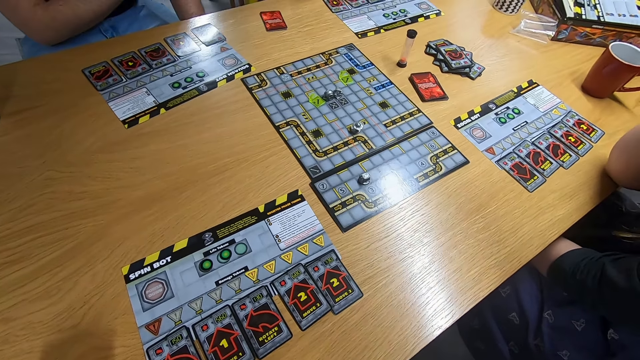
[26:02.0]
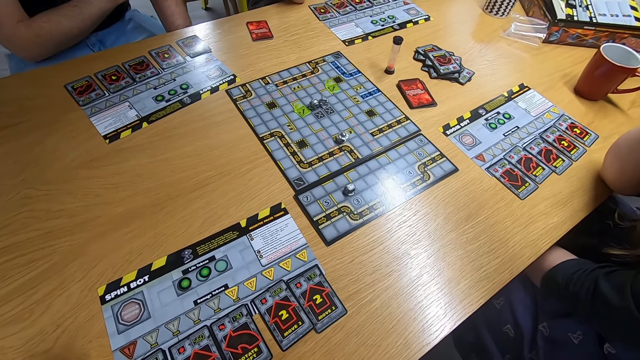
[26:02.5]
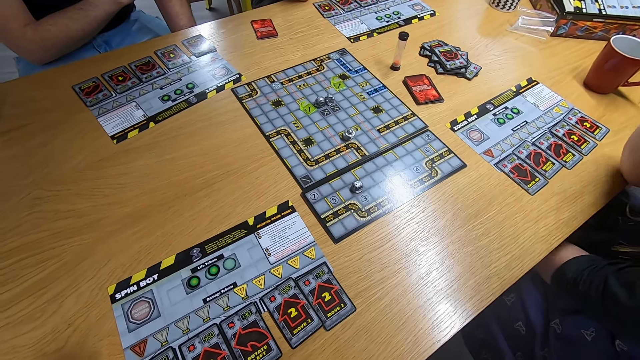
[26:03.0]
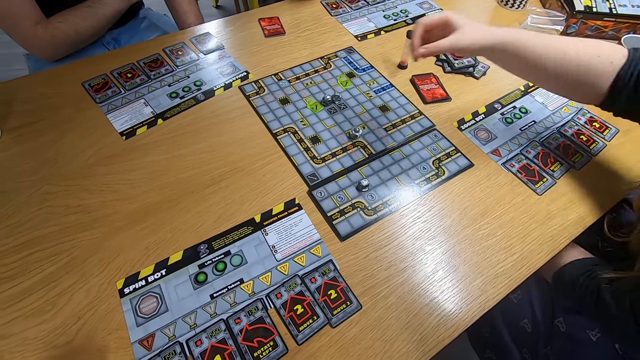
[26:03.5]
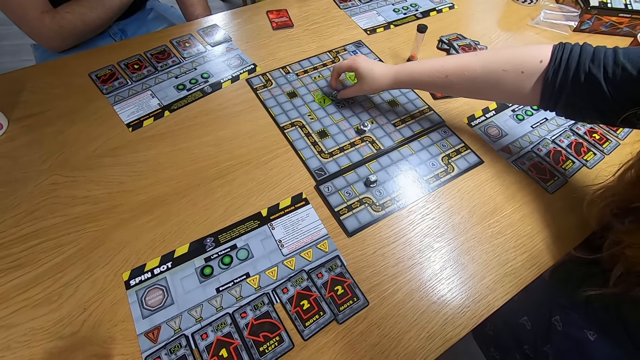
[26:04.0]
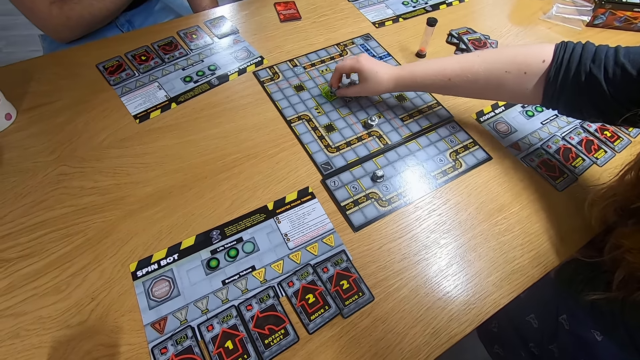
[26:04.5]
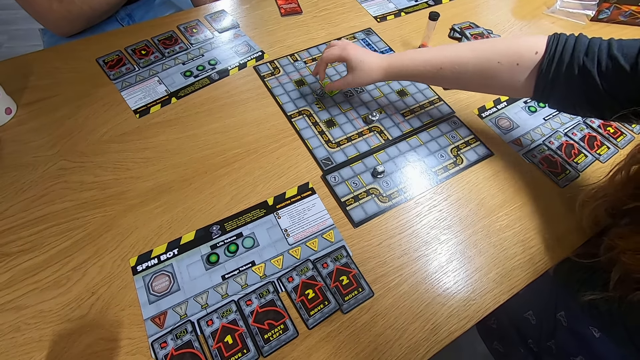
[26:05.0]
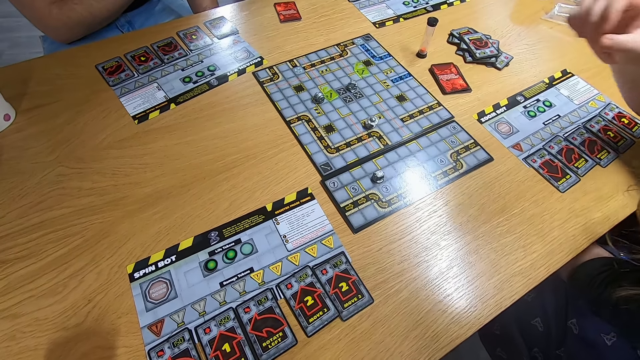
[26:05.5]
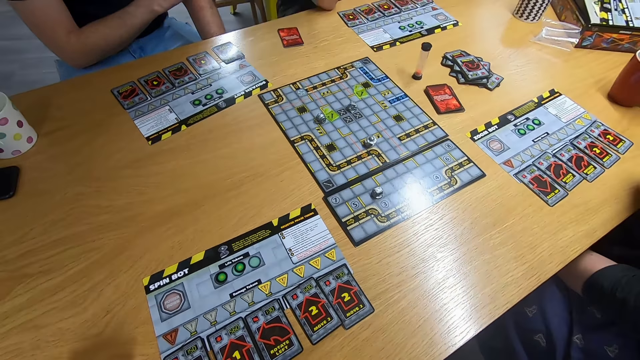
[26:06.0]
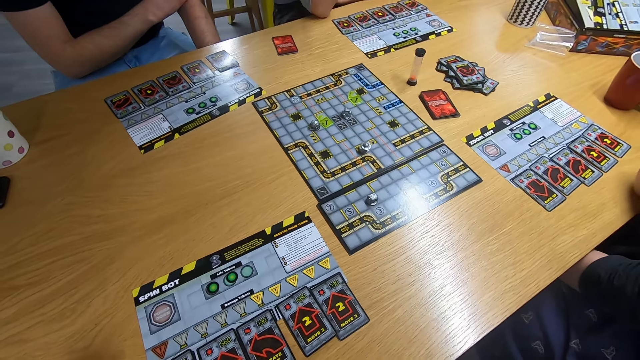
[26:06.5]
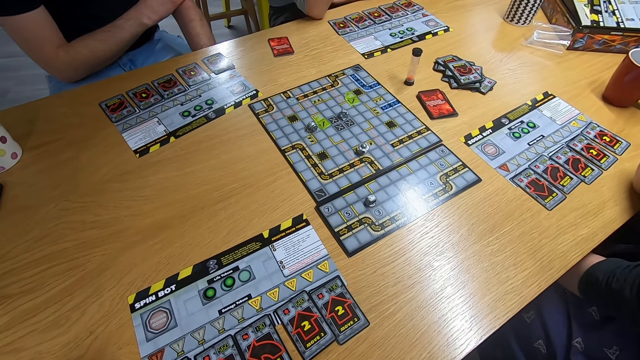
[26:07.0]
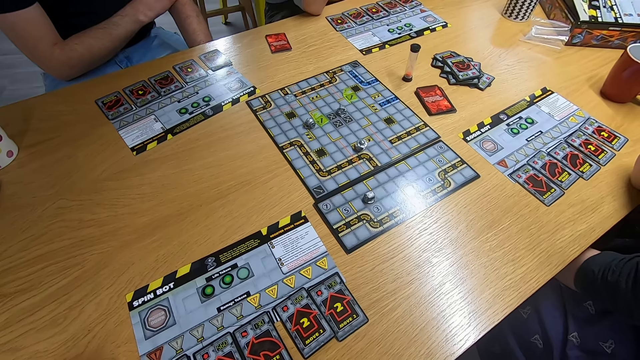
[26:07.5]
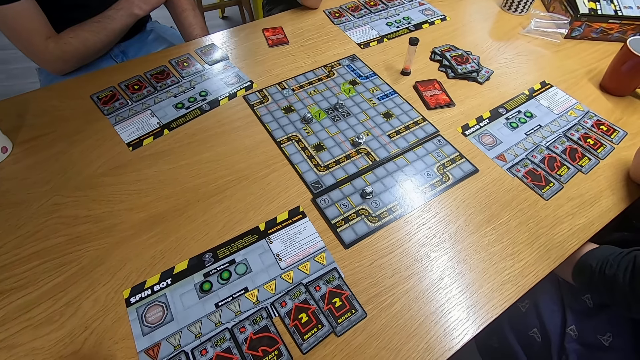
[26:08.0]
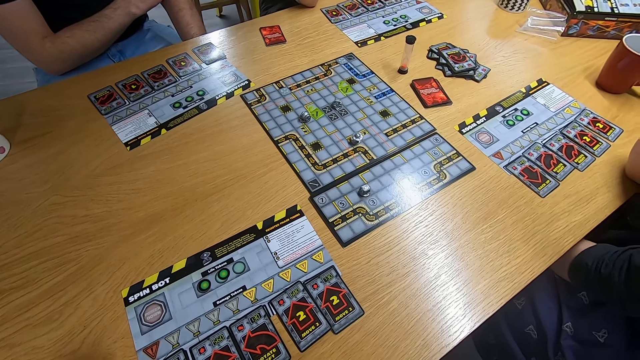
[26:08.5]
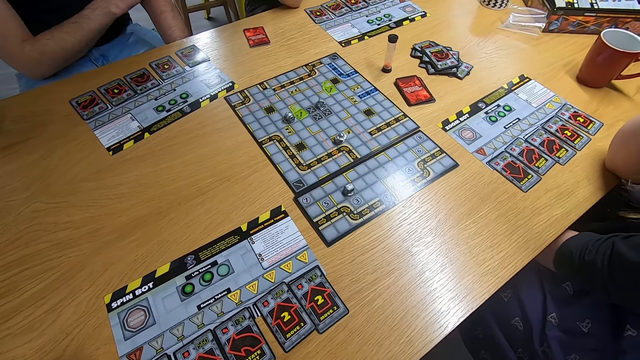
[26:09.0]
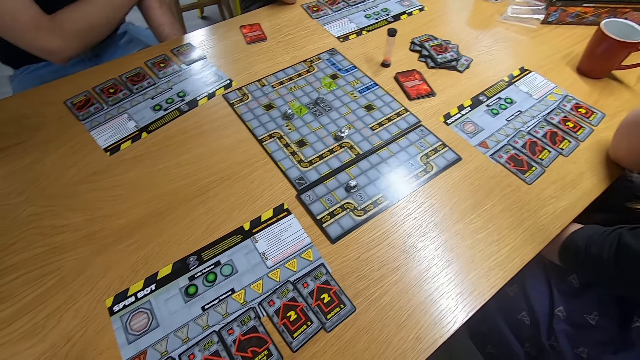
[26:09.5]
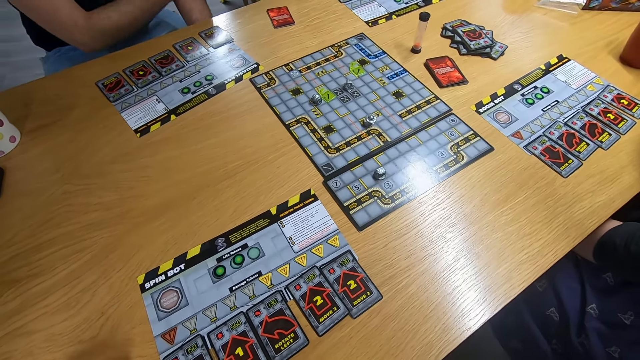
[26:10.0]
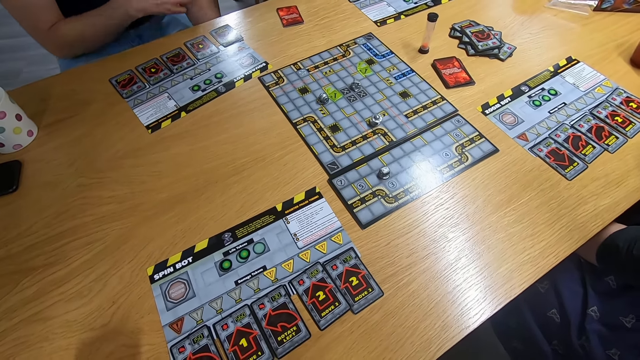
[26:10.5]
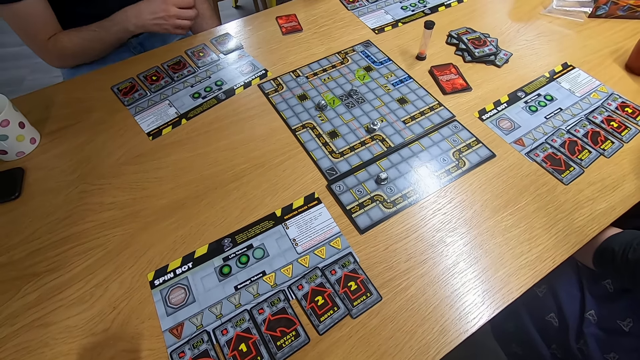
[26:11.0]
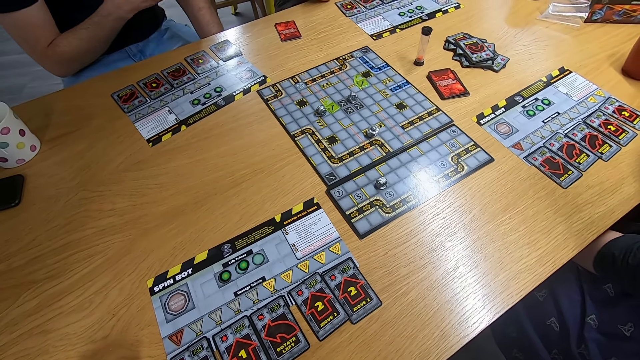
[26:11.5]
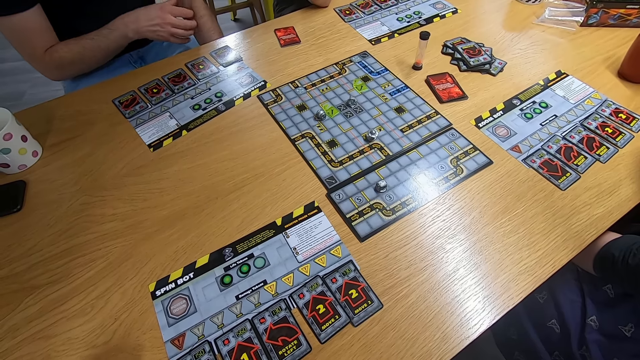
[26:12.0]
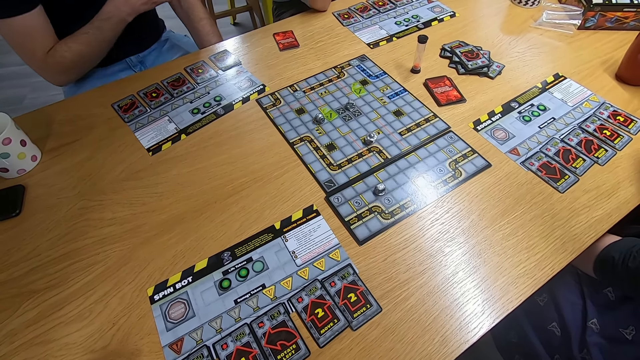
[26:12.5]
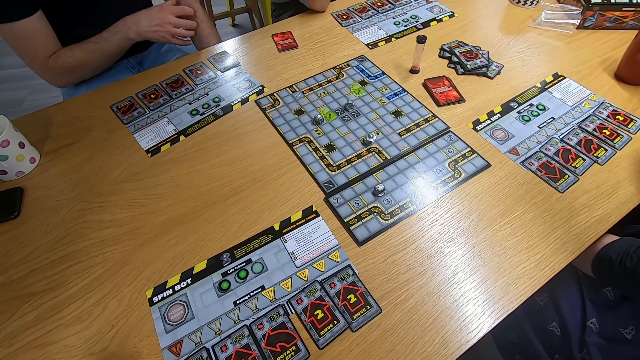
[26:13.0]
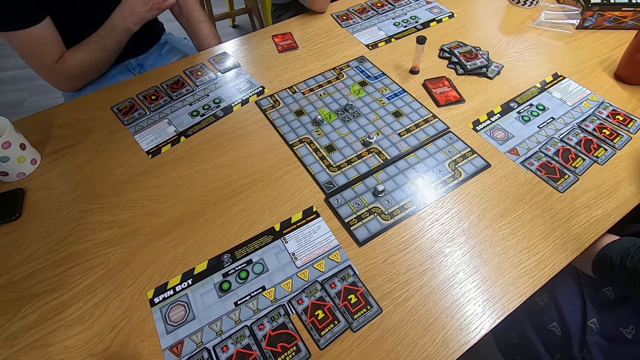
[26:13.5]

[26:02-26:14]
The camera wearer swings the right hand, plays the board game and stares at the board game. A man scratches the left hand.

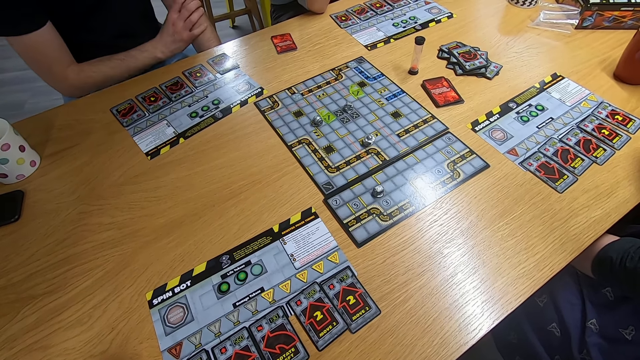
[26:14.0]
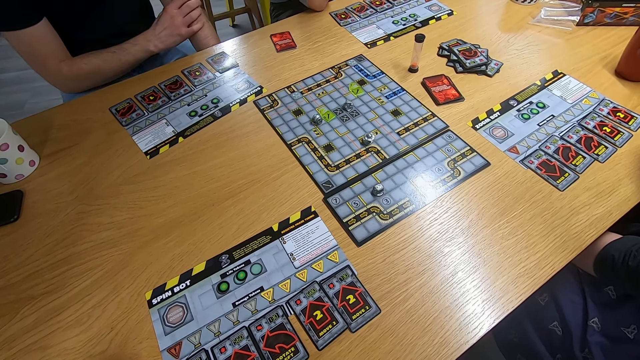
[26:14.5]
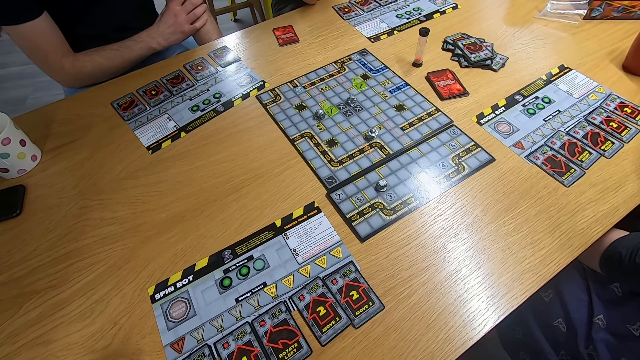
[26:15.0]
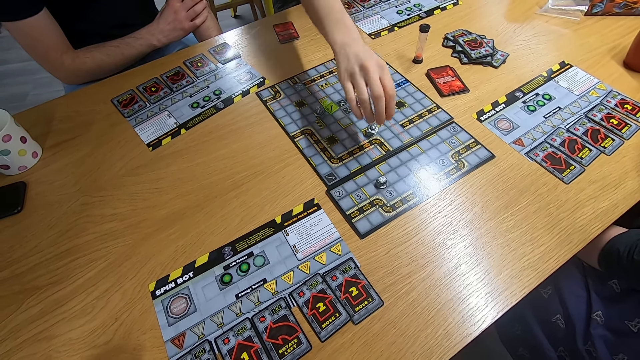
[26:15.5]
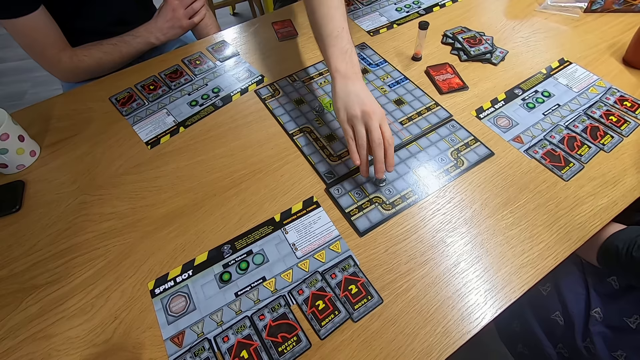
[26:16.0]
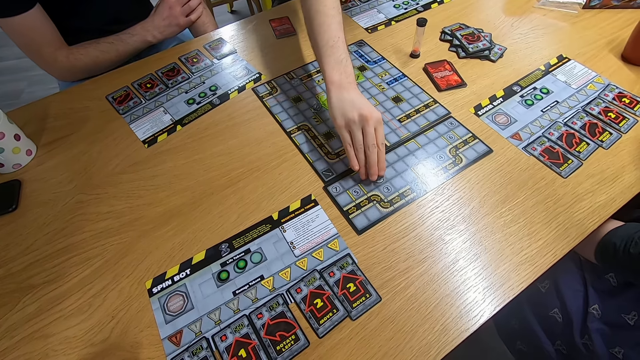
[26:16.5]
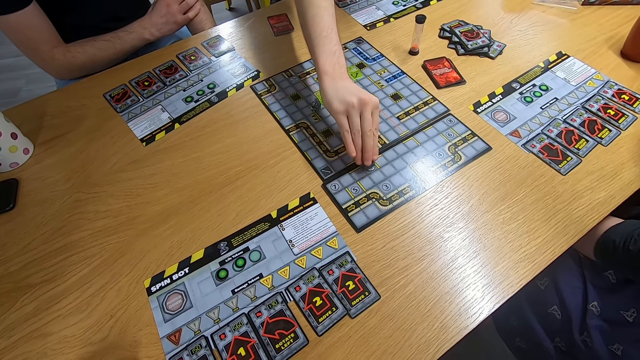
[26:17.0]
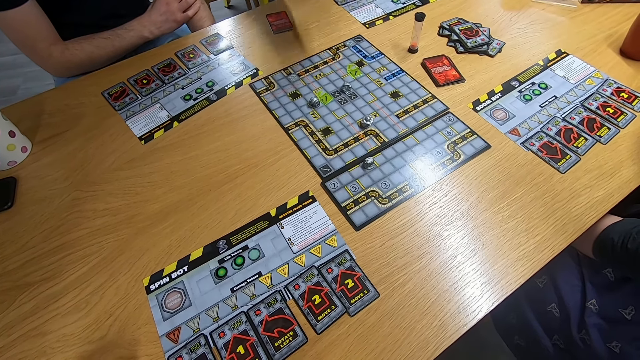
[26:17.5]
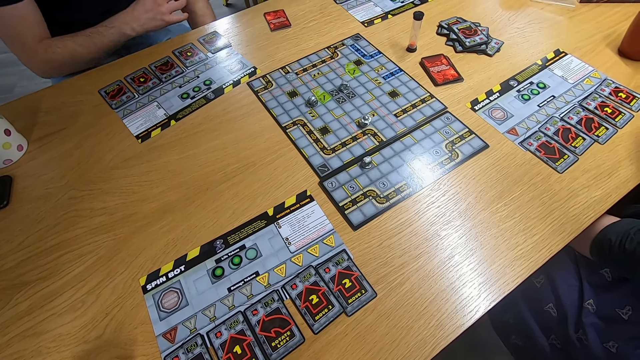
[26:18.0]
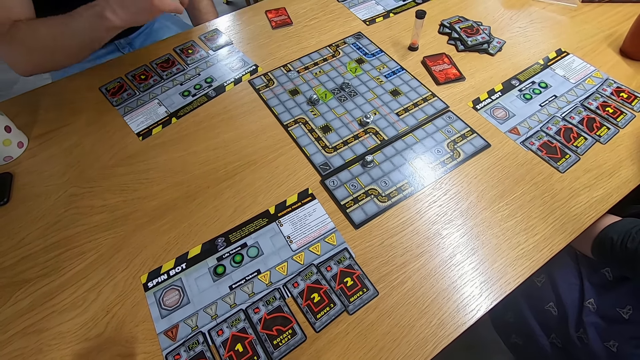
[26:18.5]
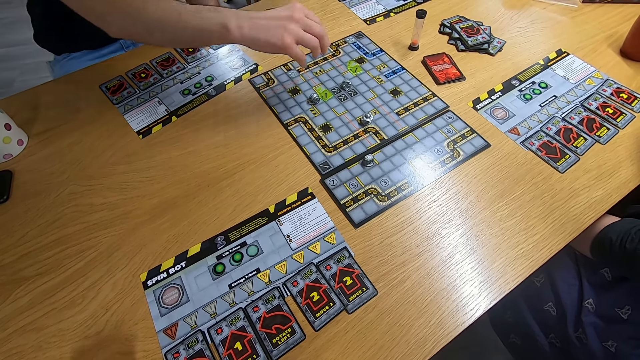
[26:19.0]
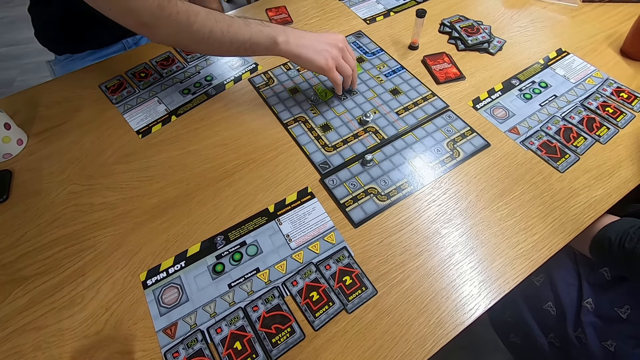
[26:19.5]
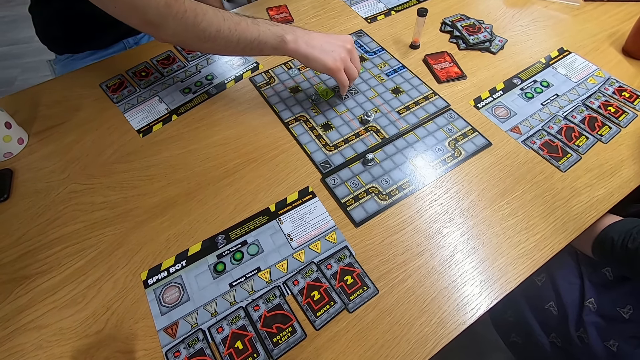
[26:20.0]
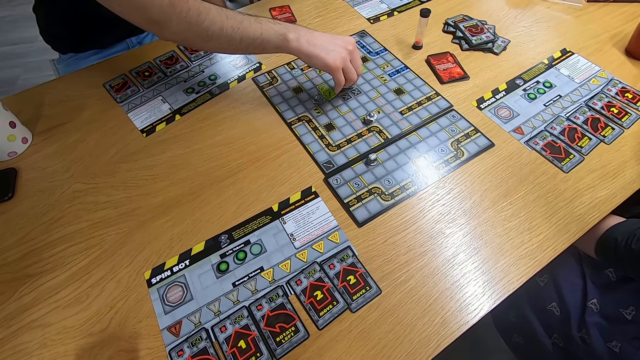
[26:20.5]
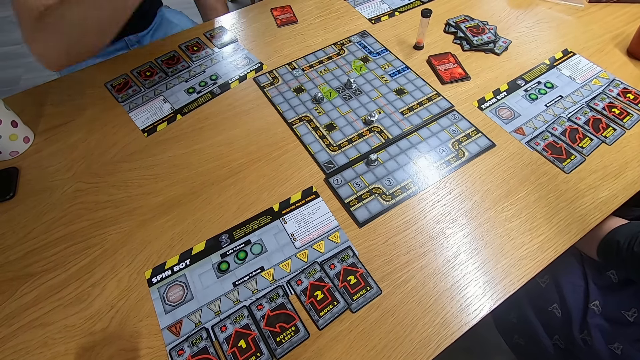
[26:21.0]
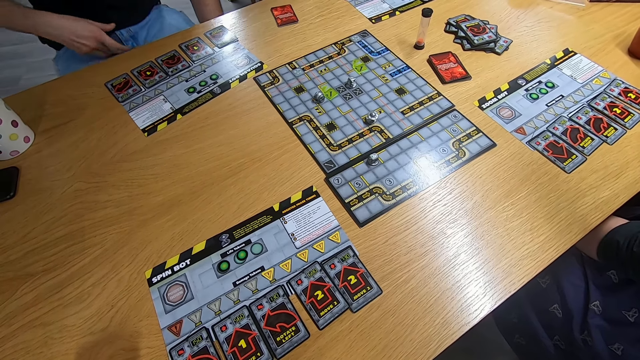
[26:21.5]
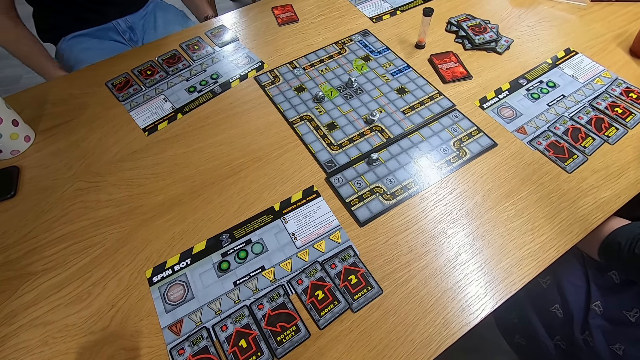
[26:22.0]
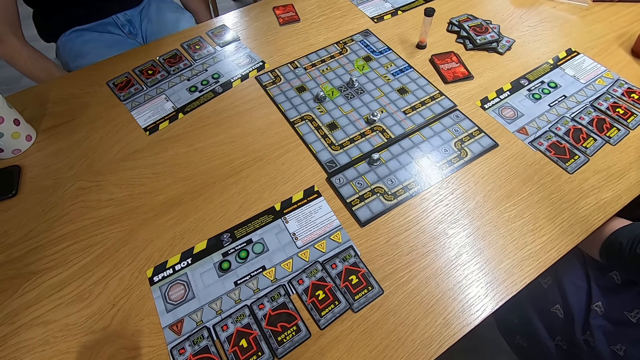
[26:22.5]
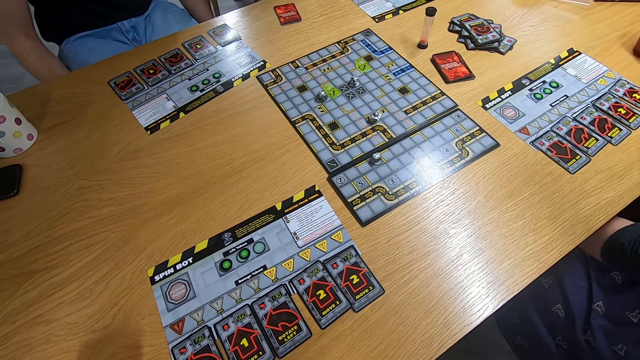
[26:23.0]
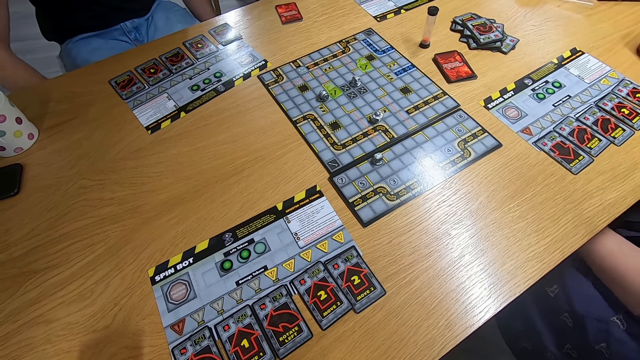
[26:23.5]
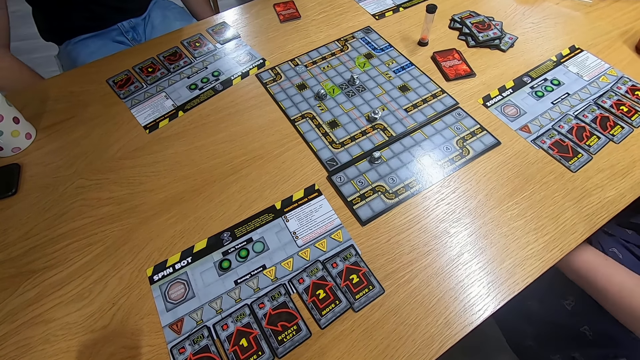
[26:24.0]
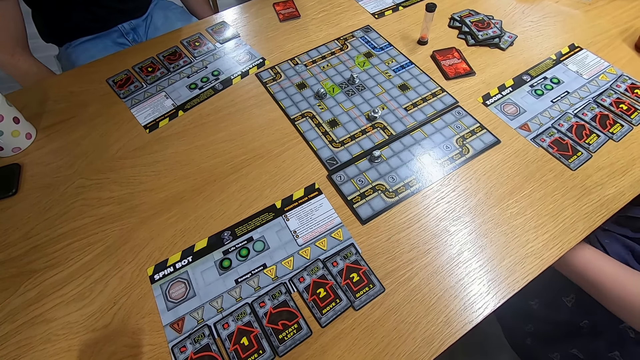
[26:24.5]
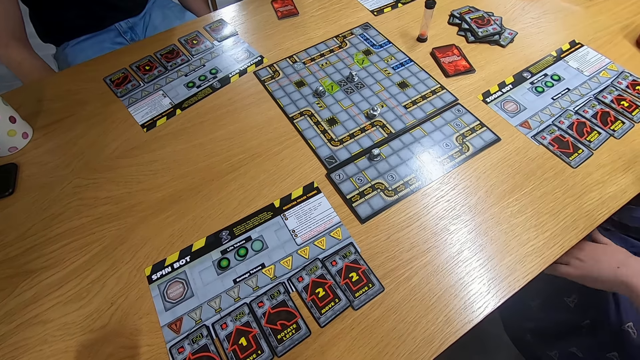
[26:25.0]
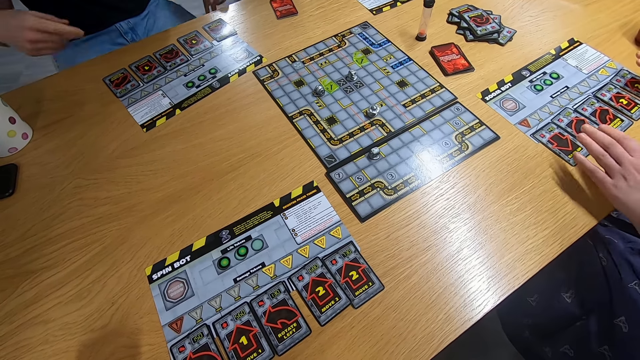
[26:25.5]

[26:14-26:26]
A man swings the right hand and plays the board game. Another man swings the right hand and plays the board game. The camera wearer swings both hands.
